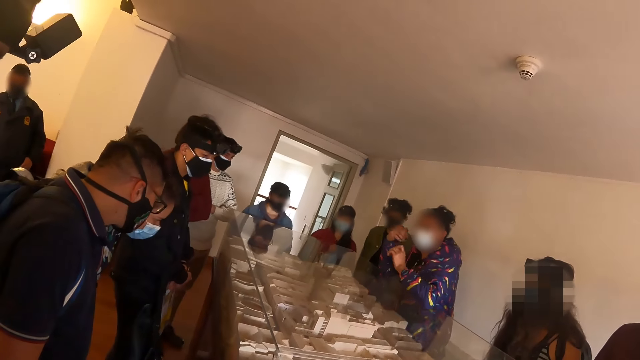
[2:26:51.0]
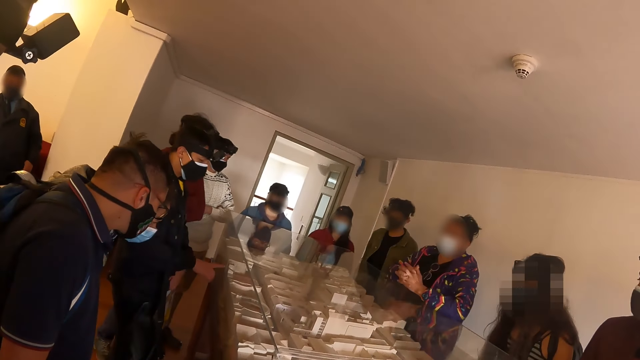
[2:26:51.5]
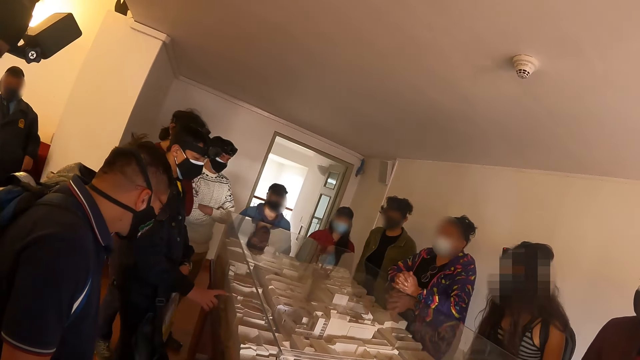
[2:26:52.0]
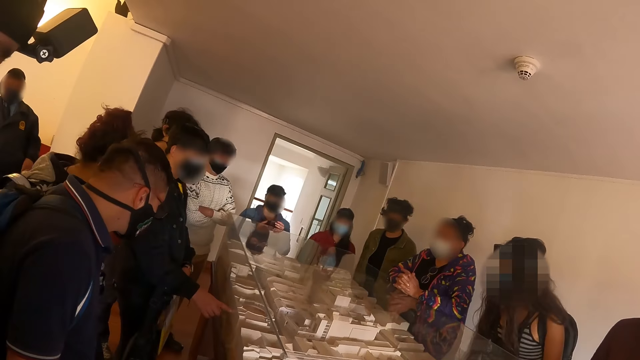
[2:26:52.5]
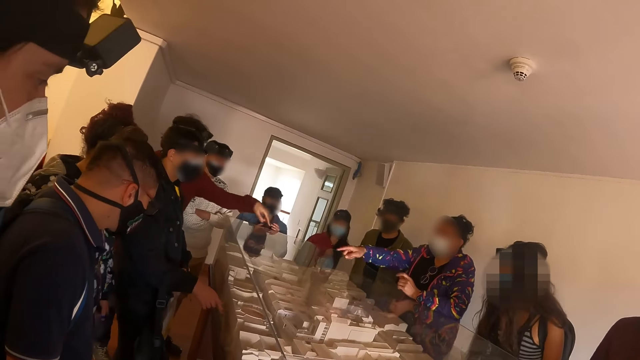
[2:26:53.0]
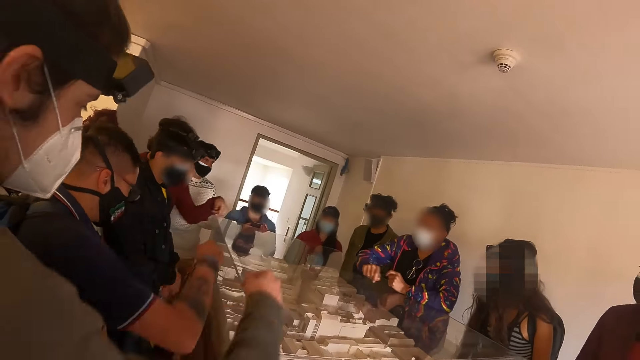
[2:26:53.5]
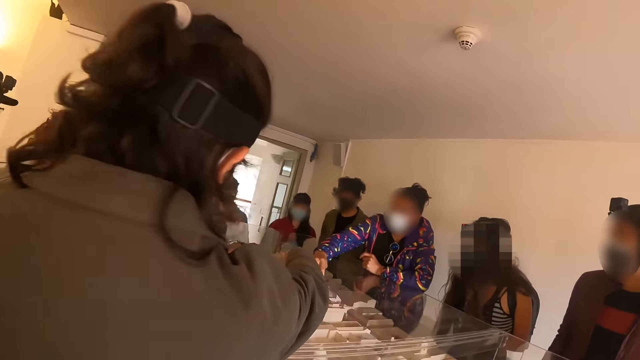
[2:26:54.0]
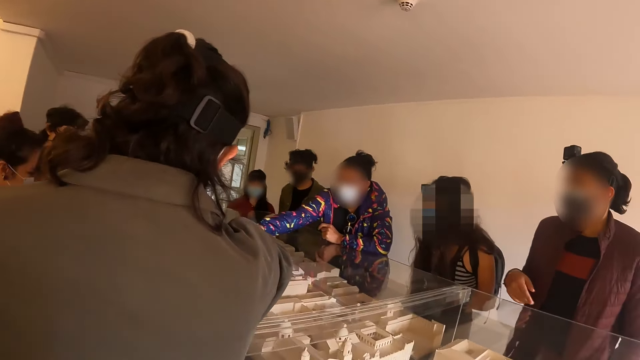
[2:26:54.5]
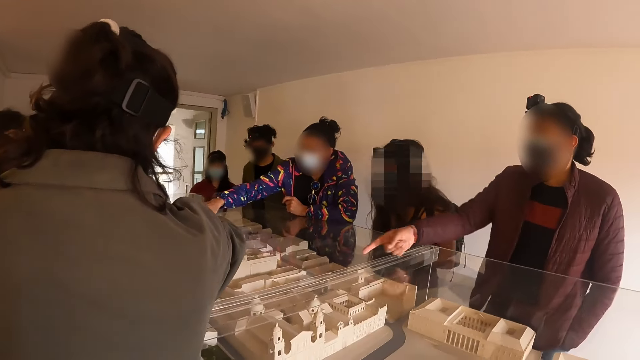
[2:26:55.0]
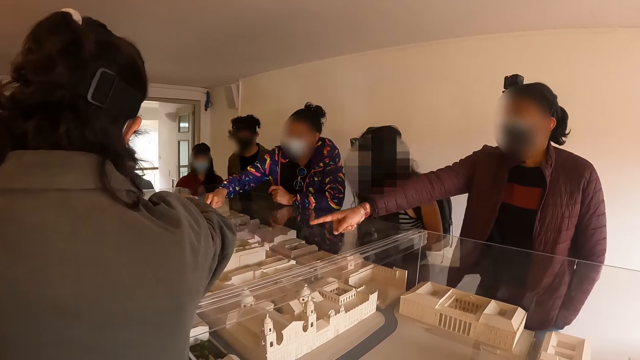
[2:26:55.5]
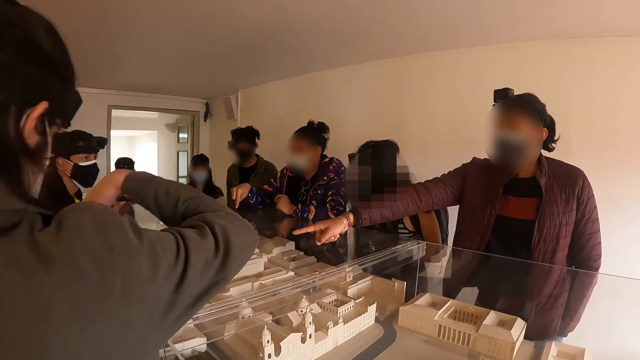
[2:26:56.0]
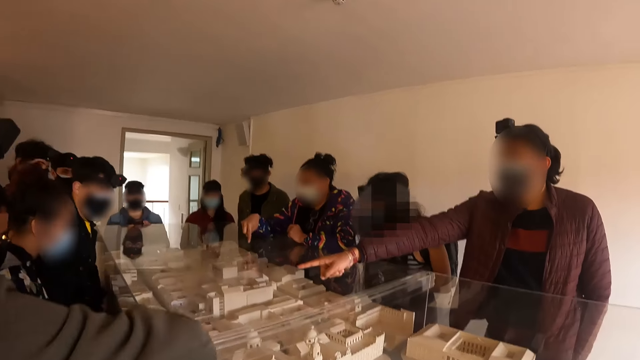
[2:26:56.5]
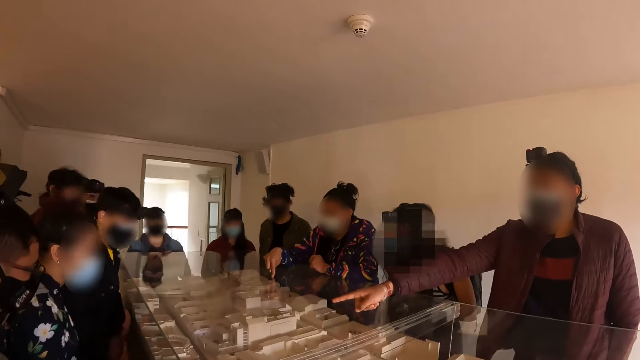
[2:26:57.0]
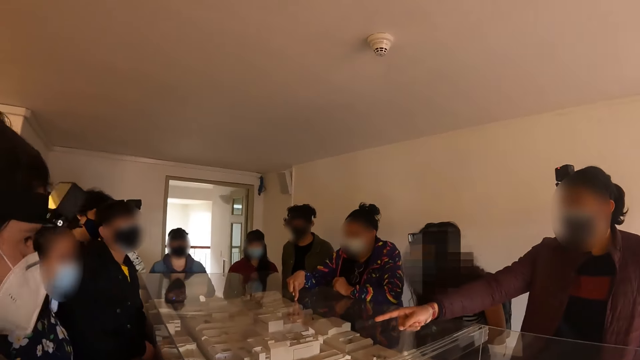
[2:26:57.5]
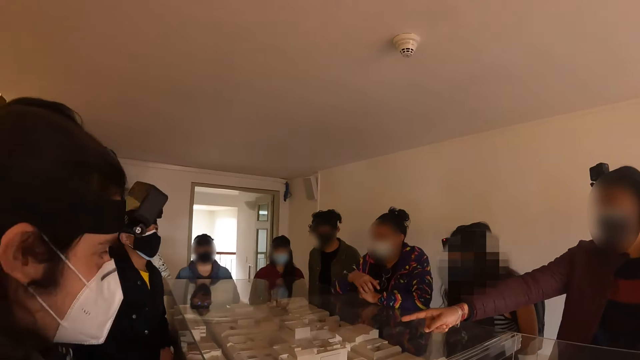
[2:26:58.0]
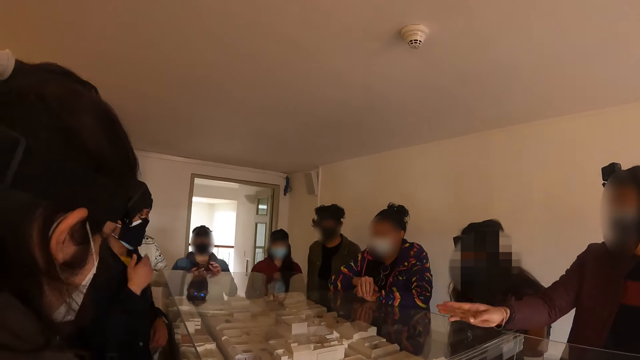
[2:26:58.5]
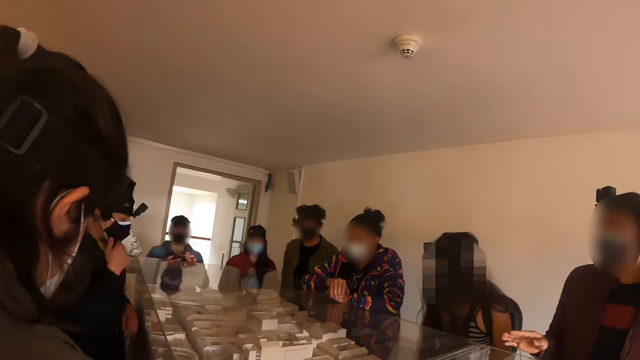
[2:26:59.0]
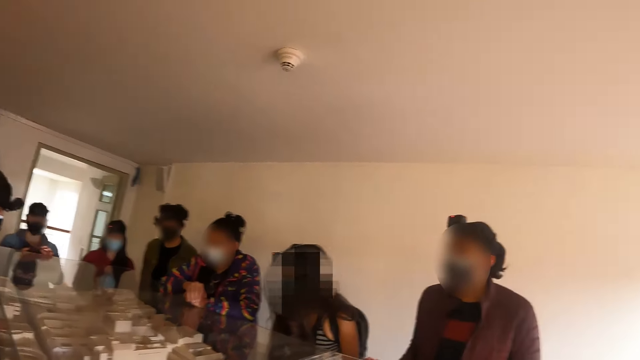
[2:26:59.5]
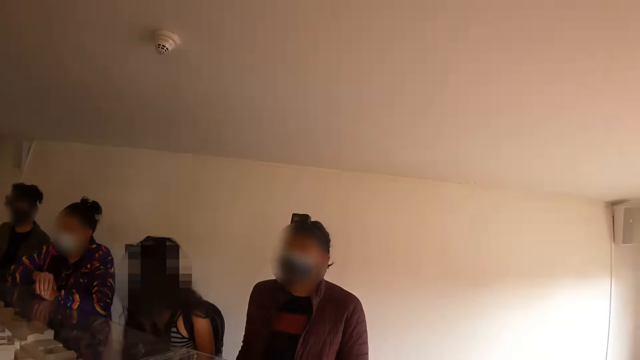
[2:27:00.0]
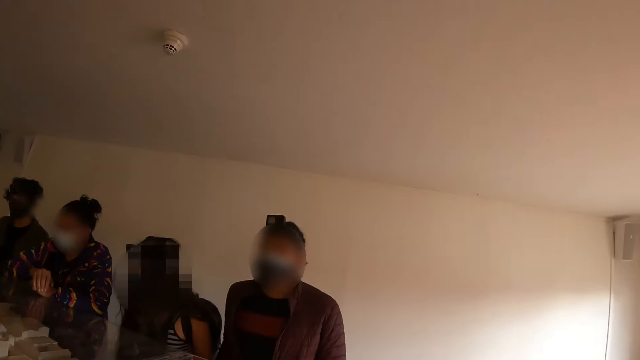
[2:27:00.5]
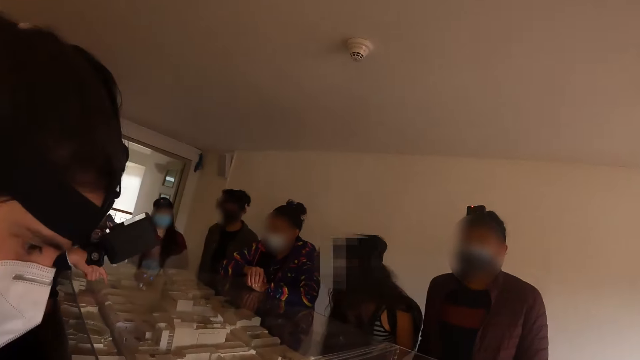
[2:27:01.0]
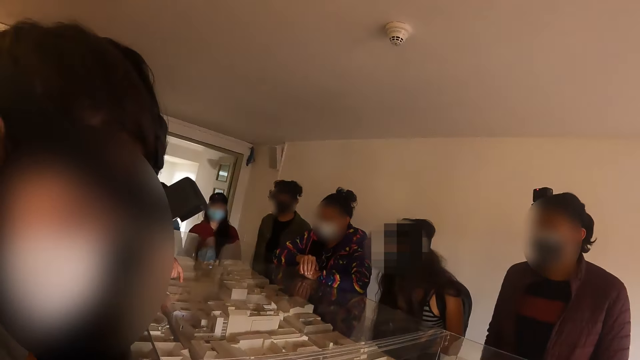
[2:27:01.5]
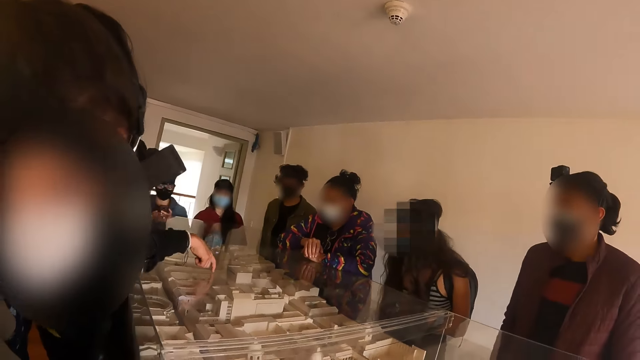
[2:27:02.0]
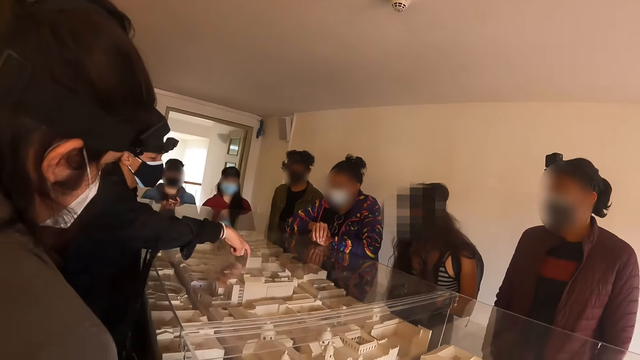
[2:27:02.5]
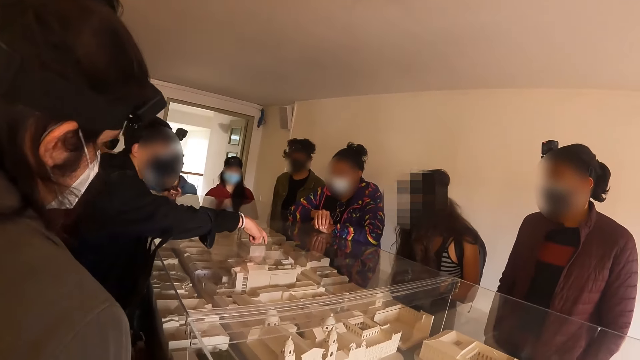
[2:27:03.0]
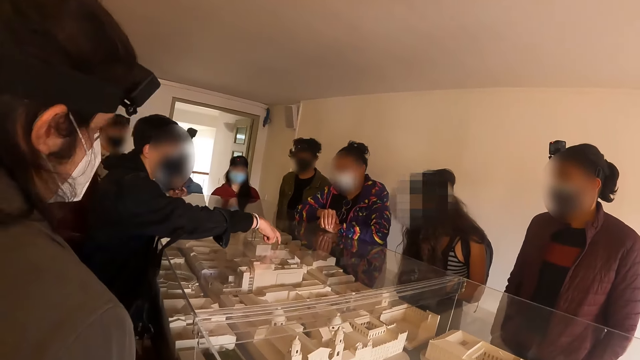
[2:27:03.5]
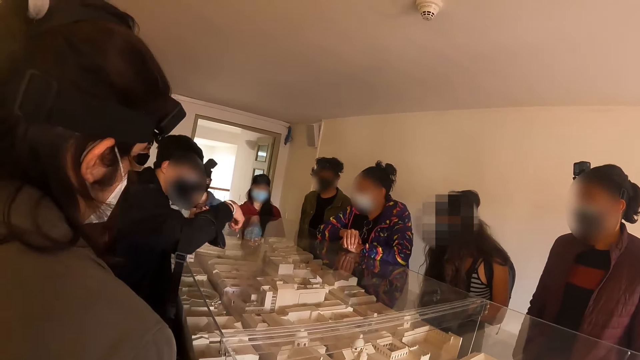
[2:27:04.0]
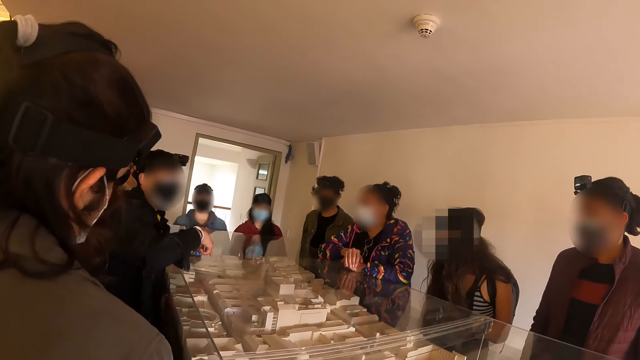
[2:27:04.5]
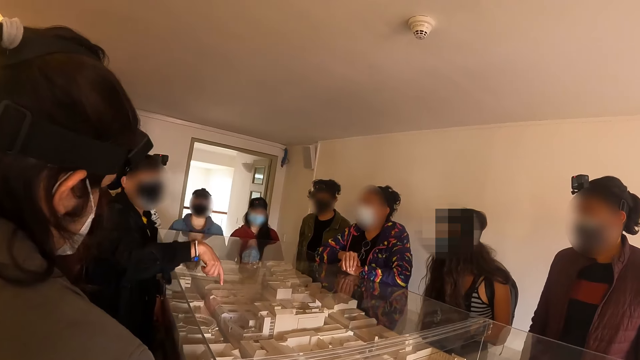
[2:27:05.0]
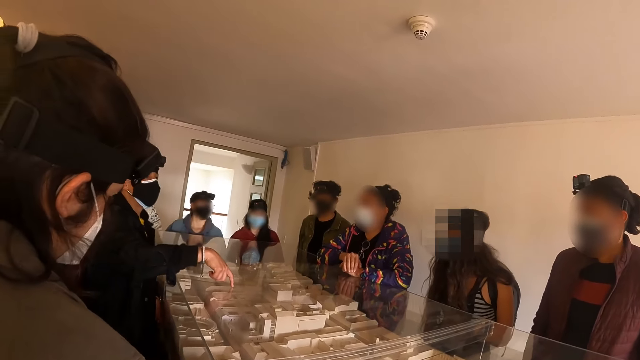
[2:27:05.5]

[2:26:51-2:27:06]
The ladies and men point at the items in the counter. The camera wearer looks at persons in the hall. They look at the instructor. A man holds the face. The camera wearer looks at persons in the room. They take a photo. The man points at the items at the counter.

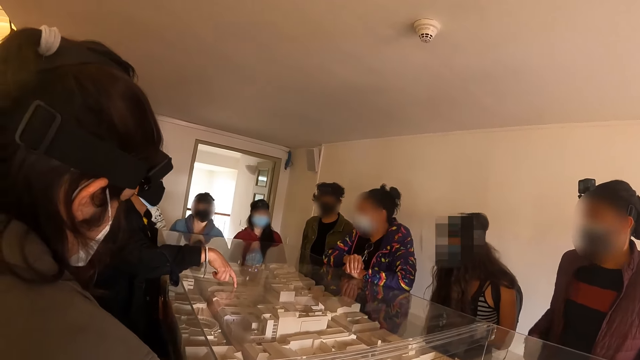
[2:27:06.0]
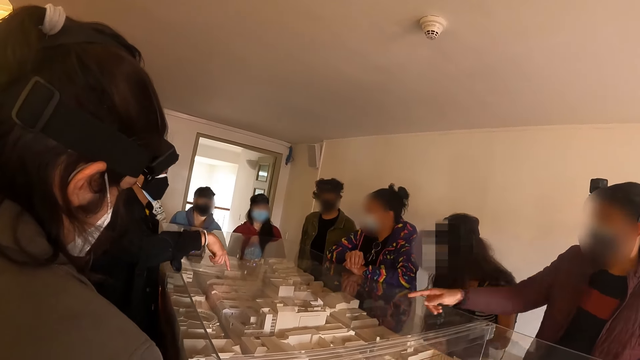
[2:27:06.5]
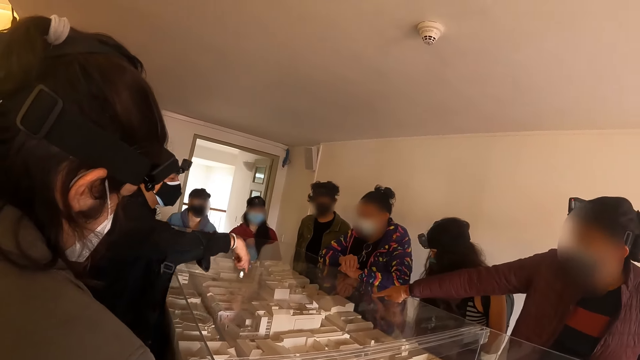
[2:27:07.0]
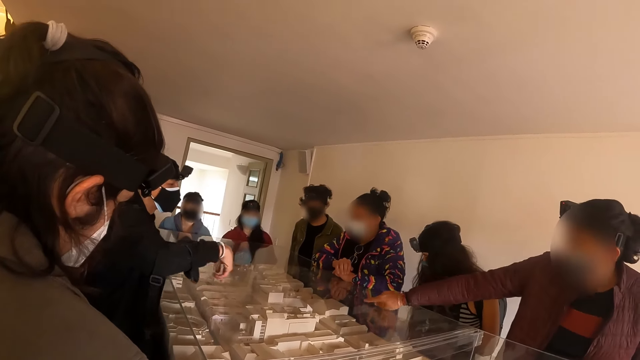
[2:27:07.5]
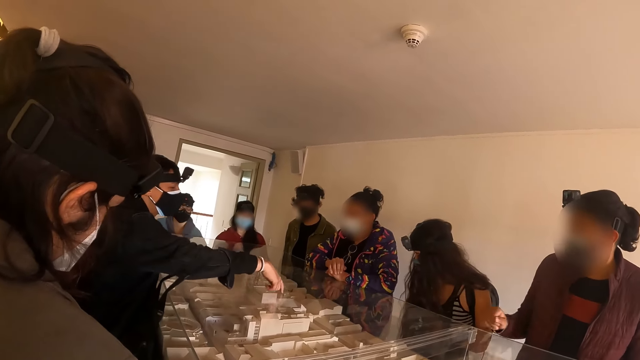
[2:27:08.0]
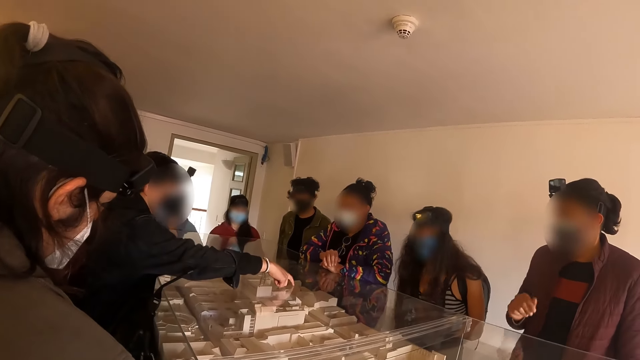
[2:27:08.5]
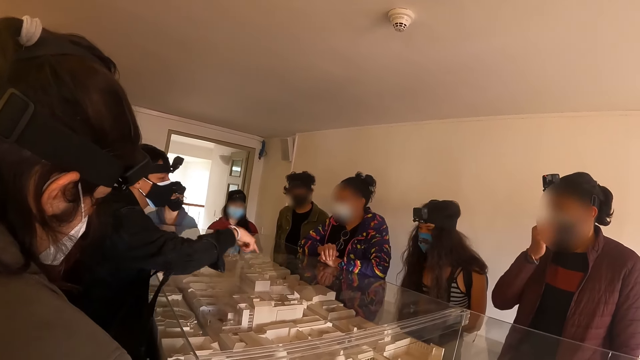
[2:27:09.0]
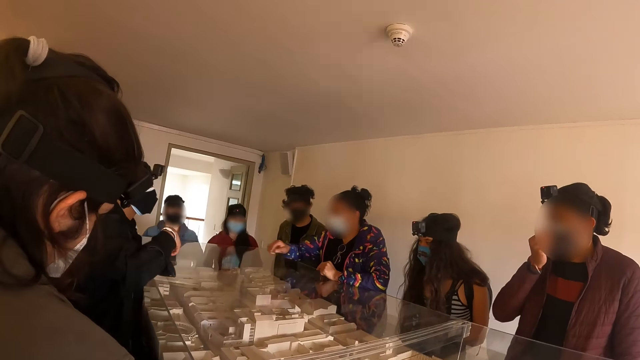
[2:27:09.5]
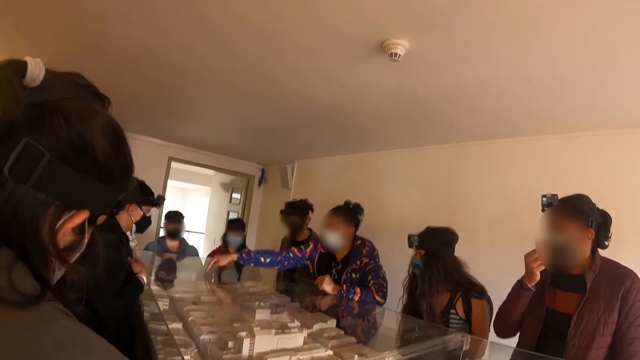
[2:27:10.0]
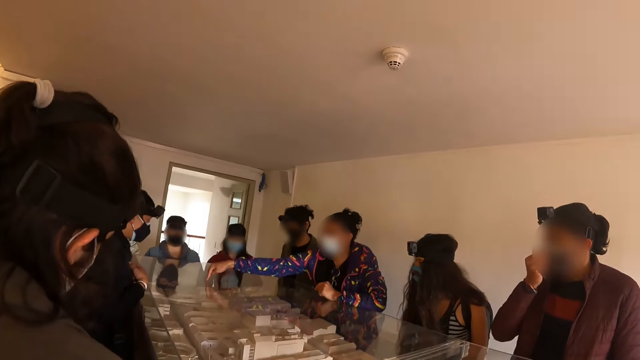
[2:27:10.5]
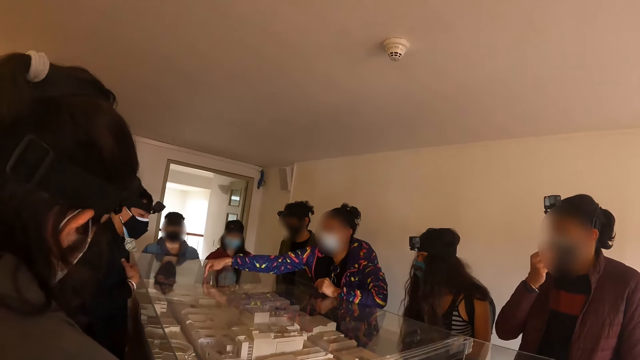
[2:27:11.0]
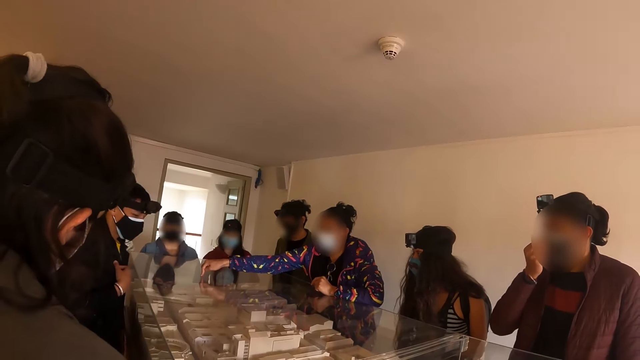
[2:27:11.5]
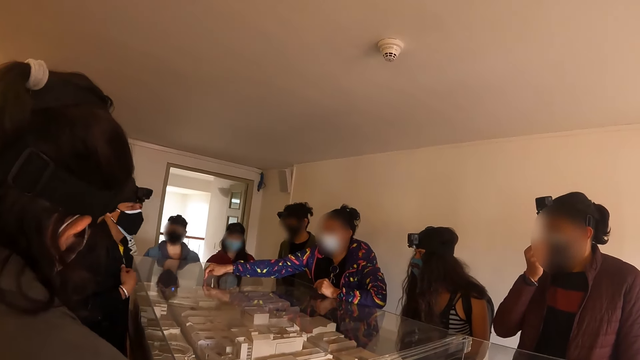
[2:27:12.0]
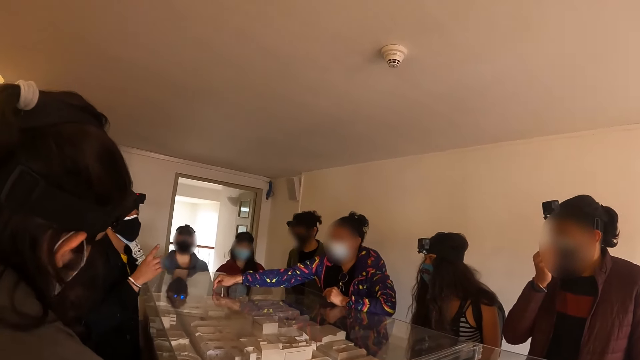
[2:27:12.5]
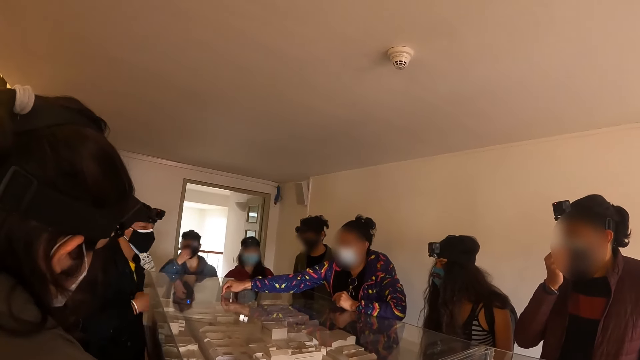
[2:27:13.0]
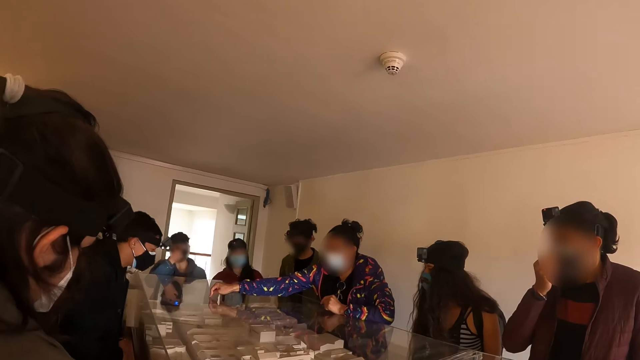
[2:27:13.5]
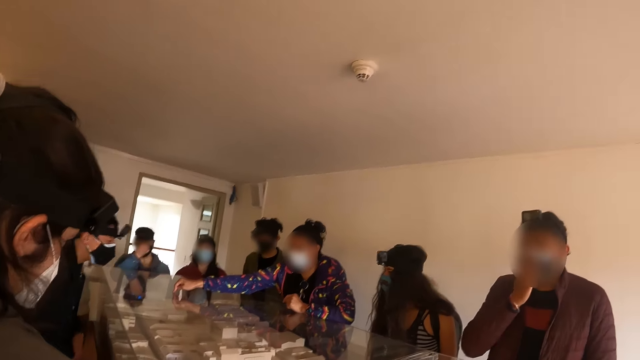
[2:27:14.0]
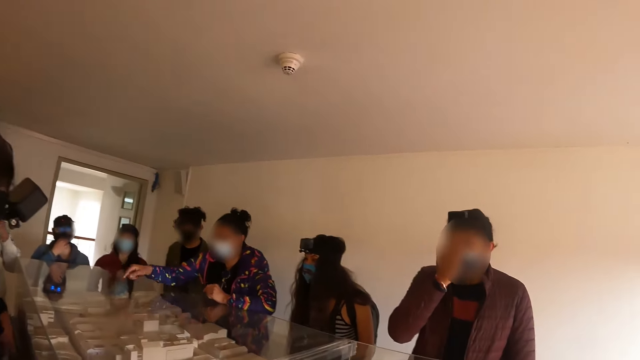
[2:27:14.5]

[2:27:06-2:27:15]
A lady points at the items at the counter. A man points at the items at the counter. Another lady points at the items at the counter. Another man dialogues with the other lady.
